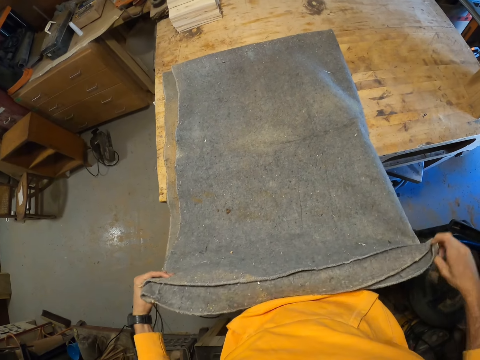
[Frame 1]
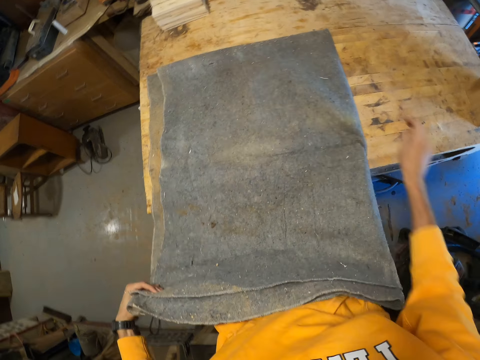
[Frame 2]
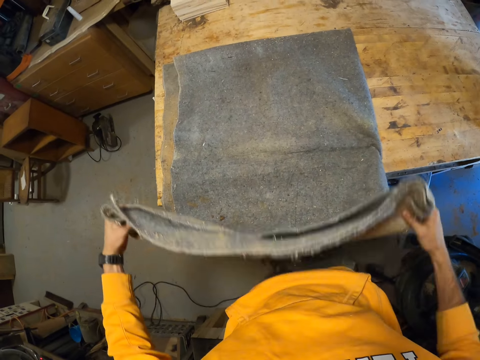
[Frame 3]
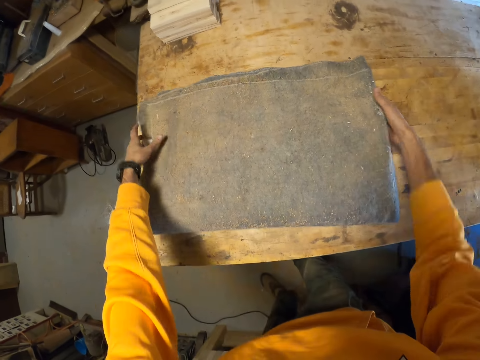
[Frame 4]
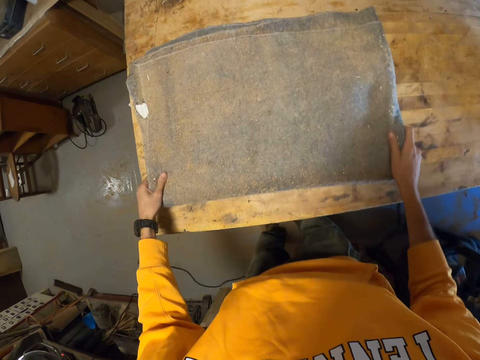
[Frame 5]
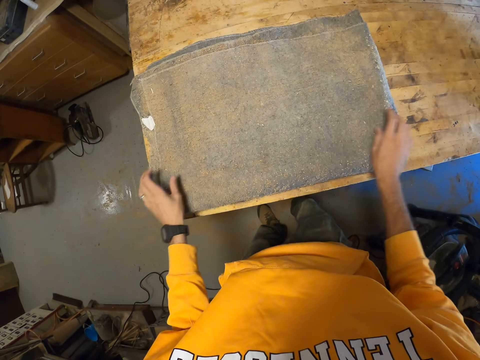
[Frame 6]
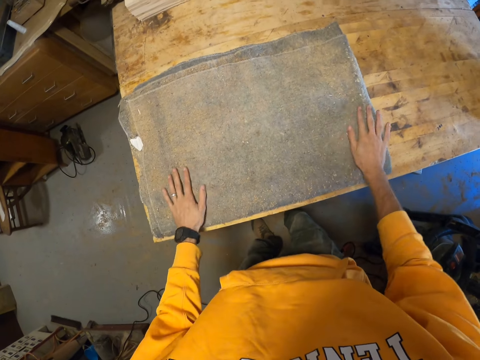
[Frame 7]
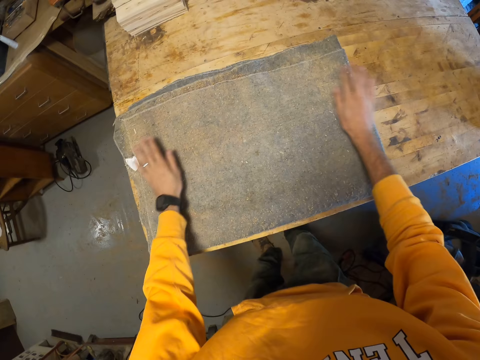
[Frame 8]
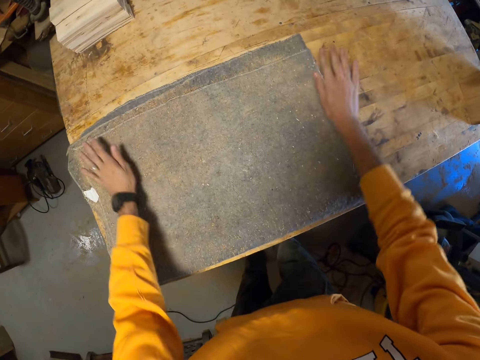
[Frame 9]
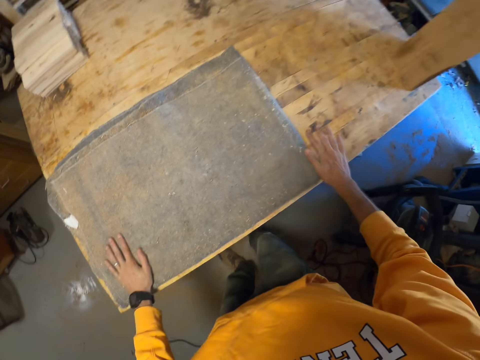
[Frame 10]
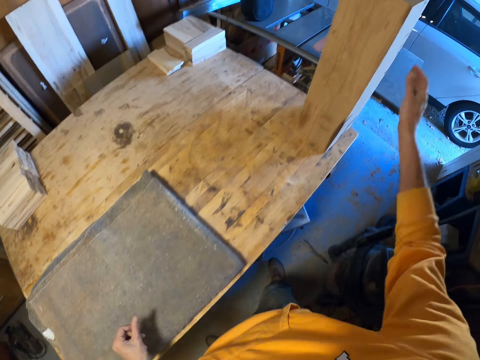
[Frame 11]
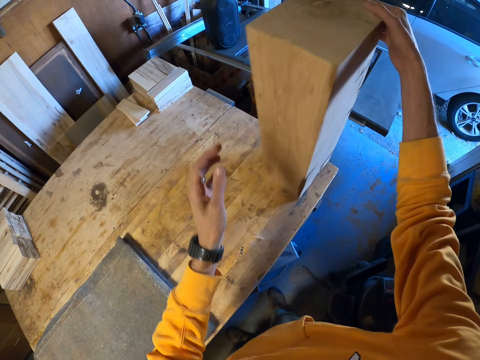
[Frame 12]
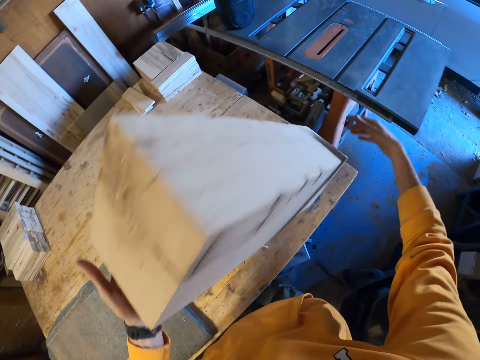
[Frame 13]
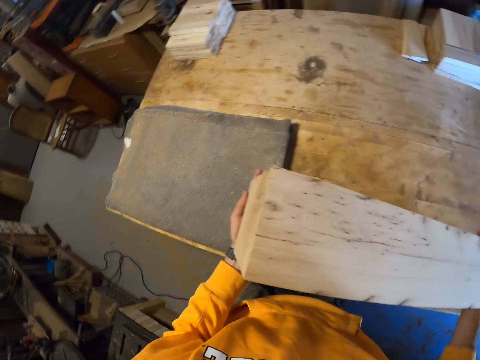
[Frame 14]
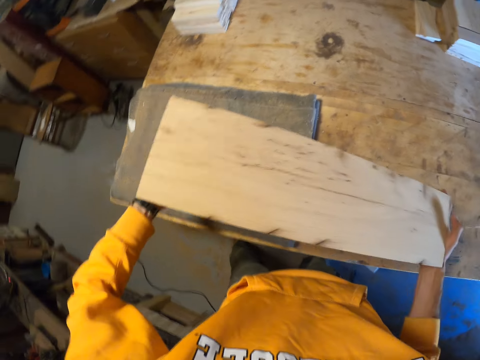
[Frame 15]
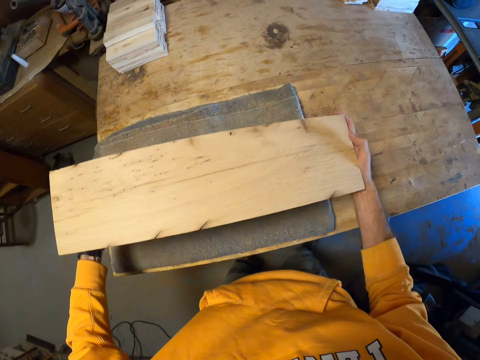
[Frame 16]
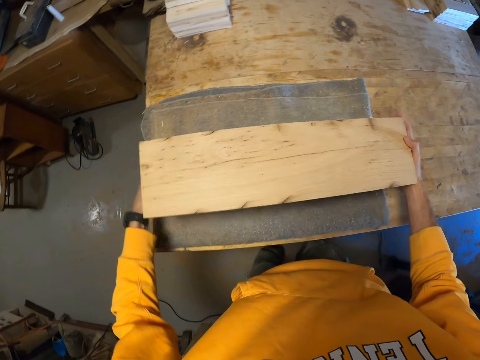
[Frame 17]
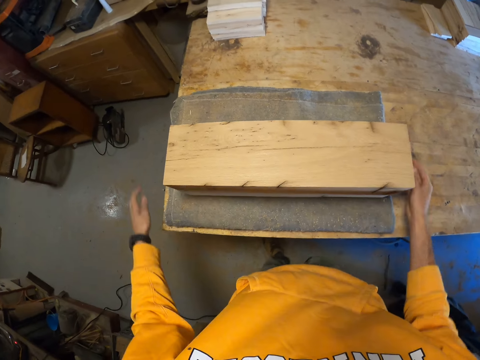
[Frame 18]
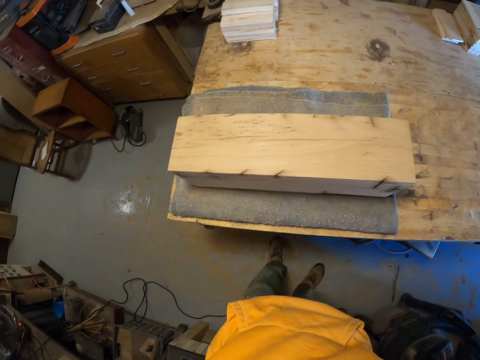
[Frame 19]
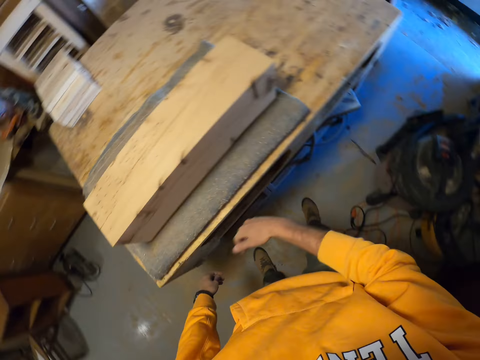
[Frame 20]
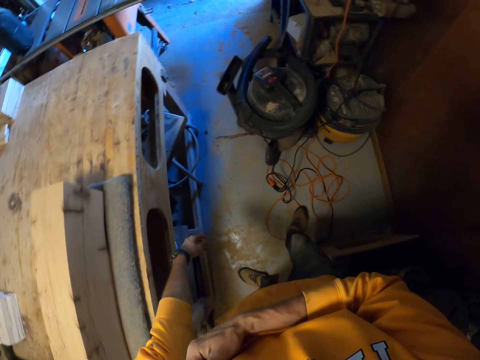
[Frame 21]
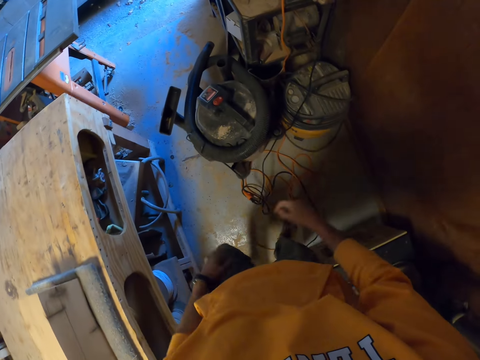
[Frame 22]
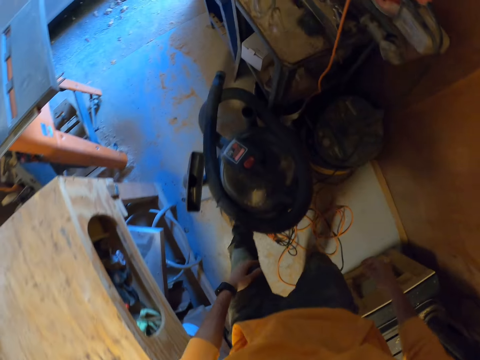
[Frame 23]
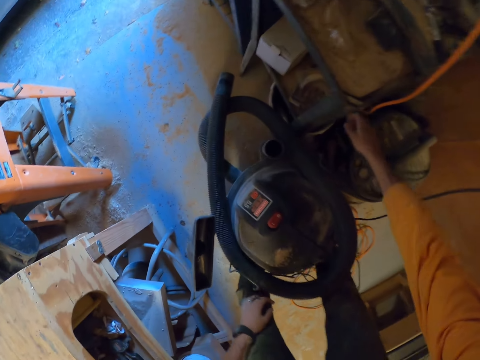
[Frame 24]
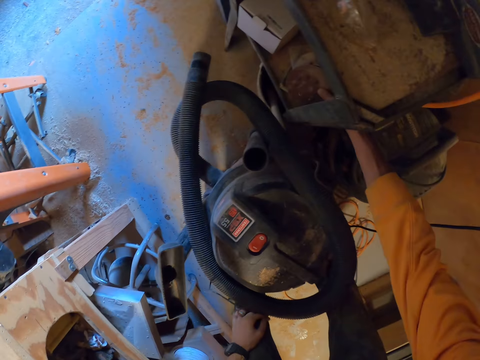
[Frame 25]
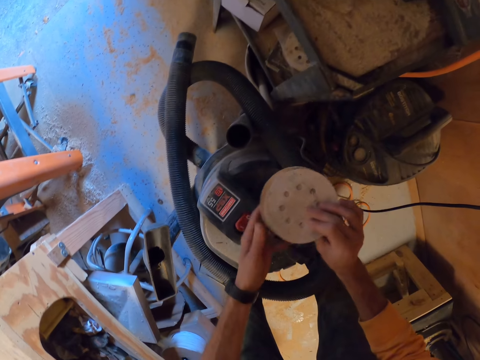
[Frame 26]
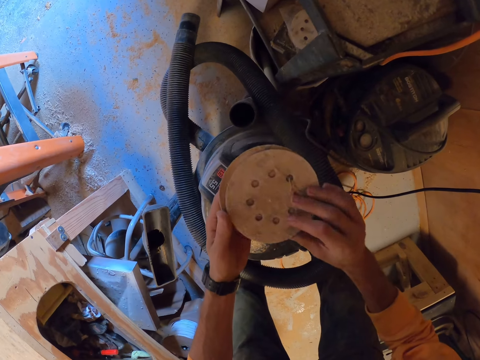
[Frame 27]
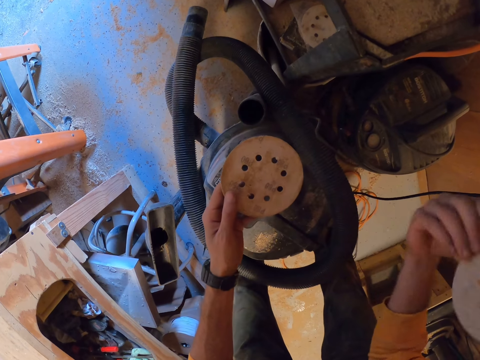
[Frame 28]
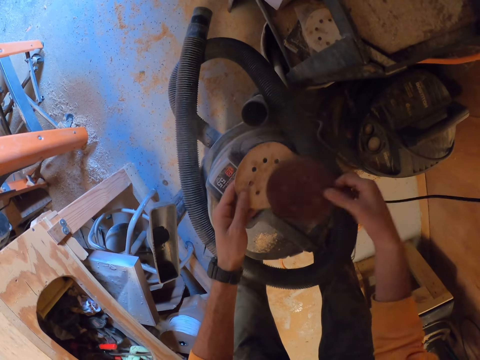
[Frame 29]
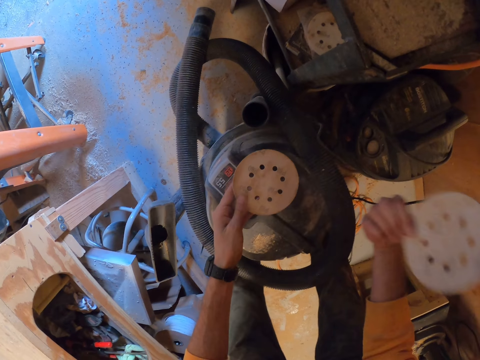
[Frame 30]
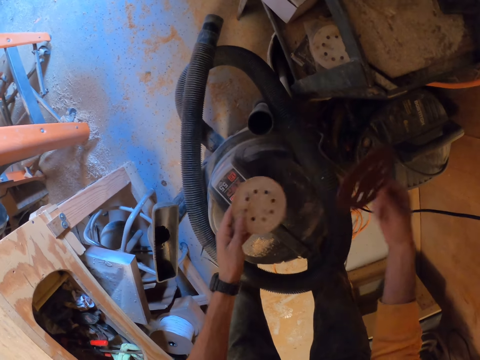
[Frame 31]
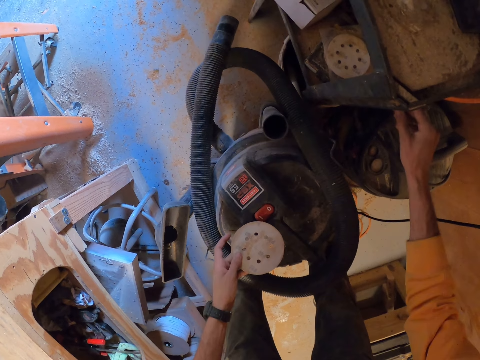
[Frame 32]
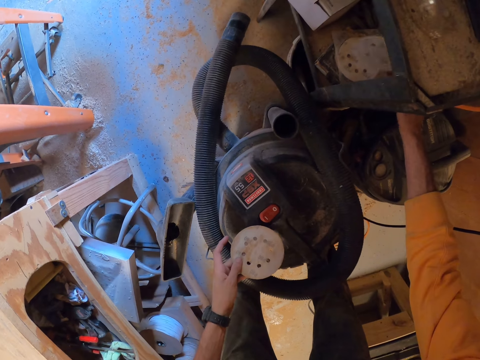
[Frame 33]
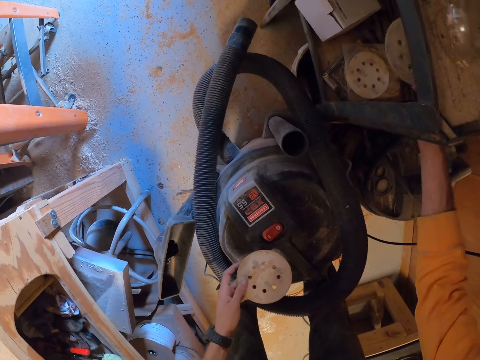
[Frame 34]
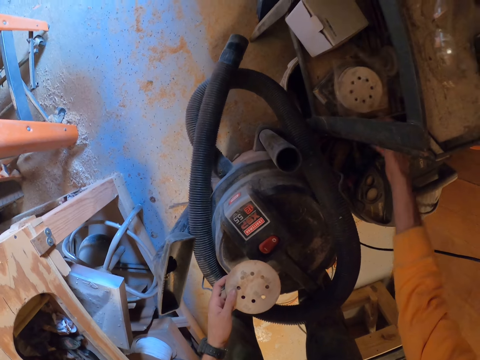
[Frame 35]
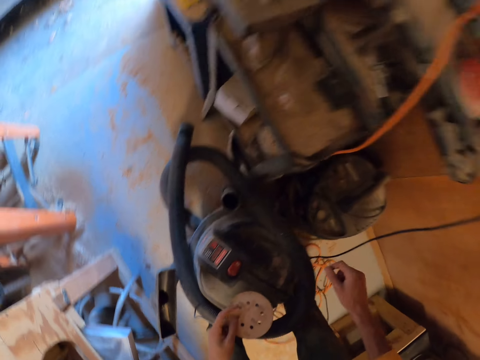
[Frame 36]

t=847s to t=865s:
The camera wearer dusts the carpet with hands. He moves the timber on the workbench. He places the timber on the carpet. He pulls the cloth. He adjusts his left sleeve with his right hand. He picks up disks from the shelf. He hits the disks on each other. He drops a disk back in the shelf.

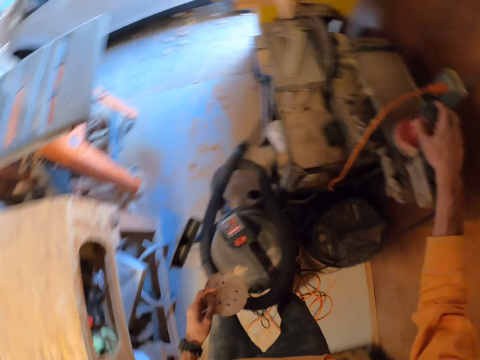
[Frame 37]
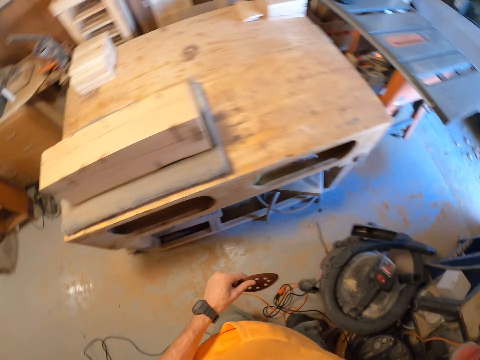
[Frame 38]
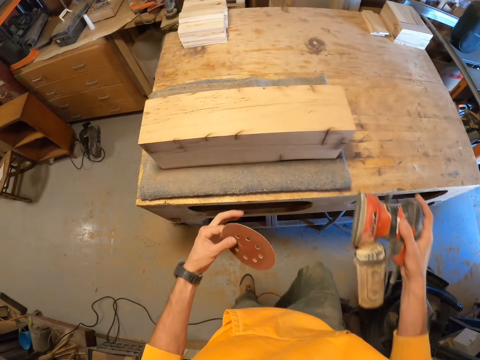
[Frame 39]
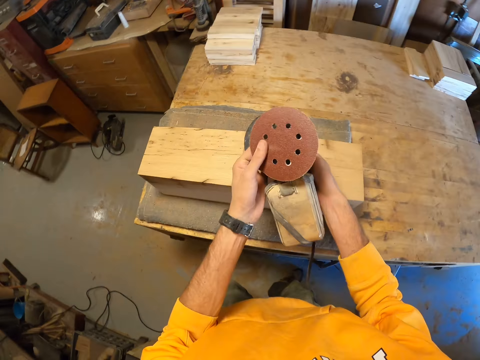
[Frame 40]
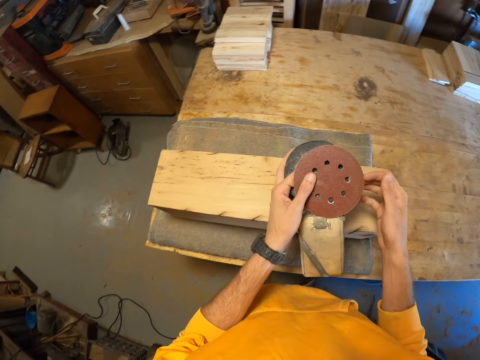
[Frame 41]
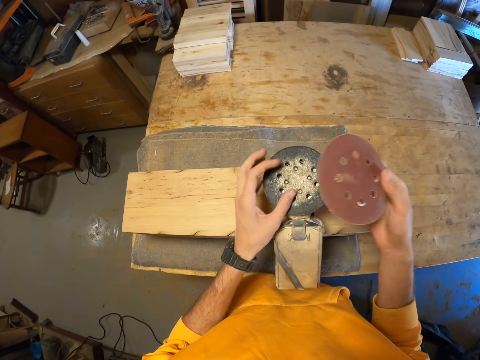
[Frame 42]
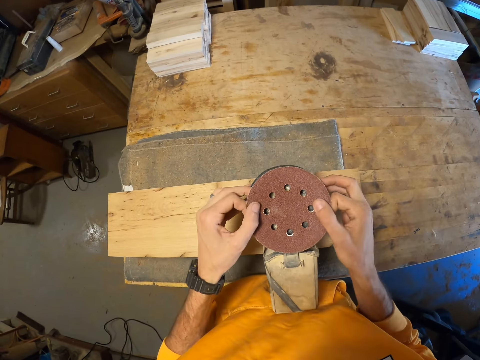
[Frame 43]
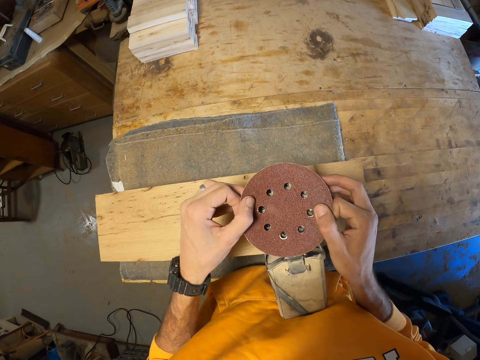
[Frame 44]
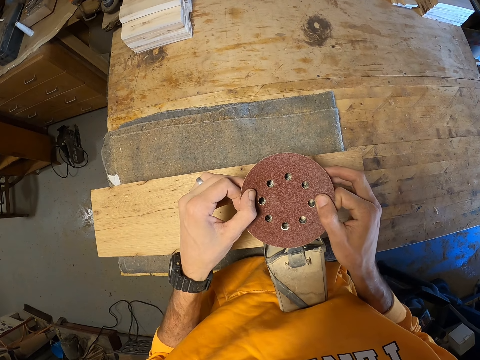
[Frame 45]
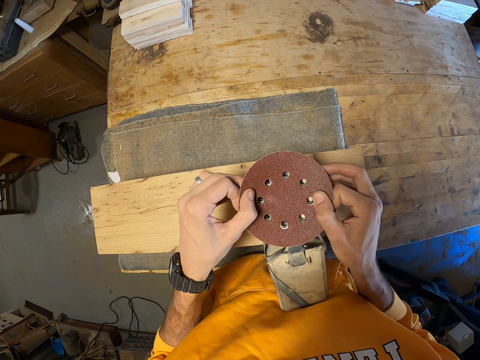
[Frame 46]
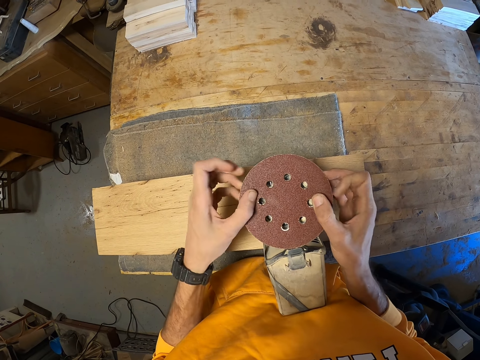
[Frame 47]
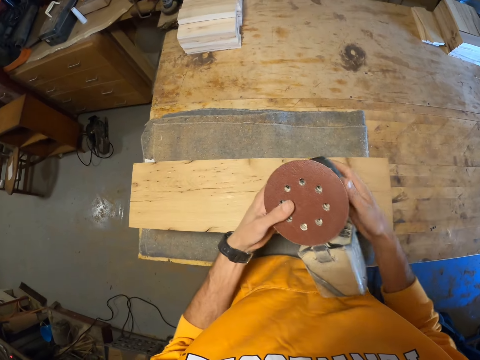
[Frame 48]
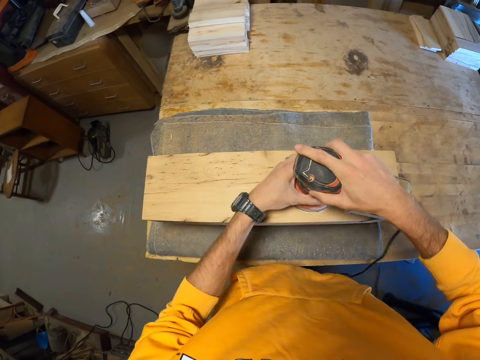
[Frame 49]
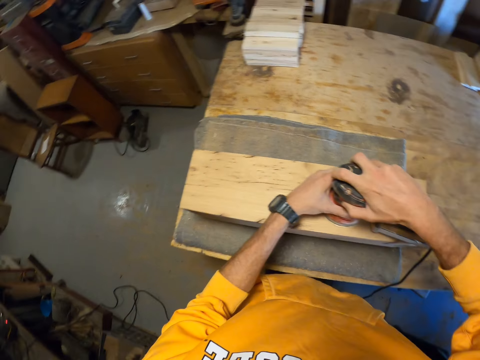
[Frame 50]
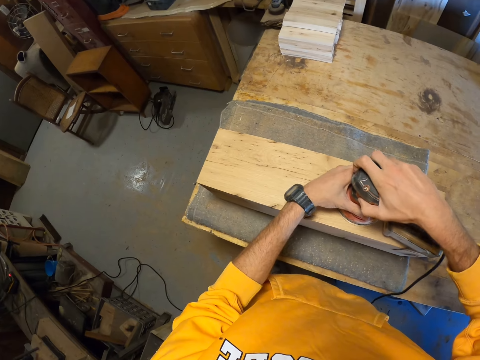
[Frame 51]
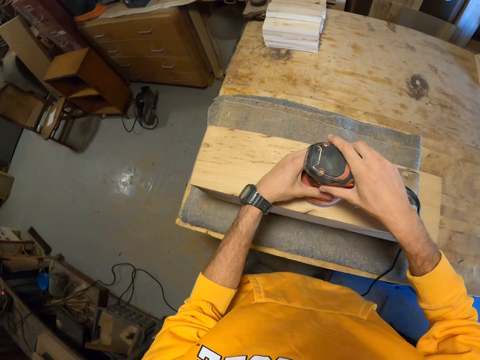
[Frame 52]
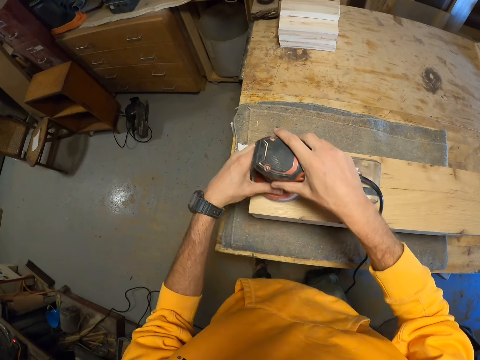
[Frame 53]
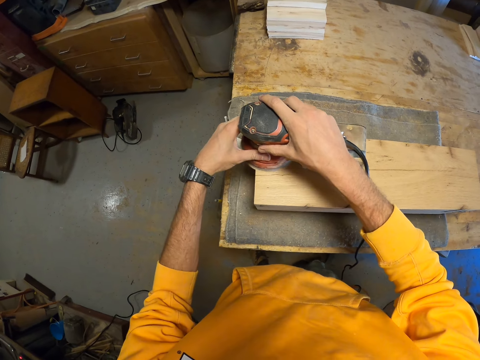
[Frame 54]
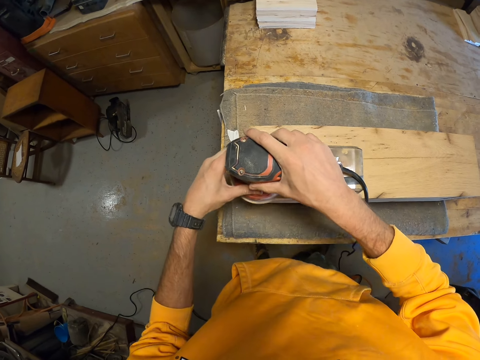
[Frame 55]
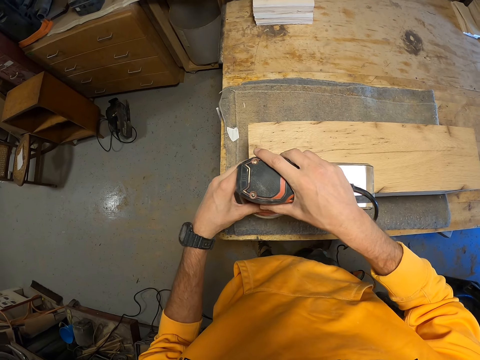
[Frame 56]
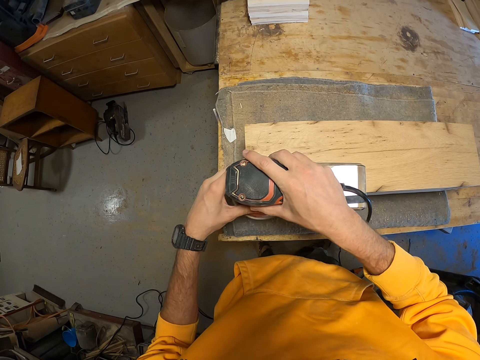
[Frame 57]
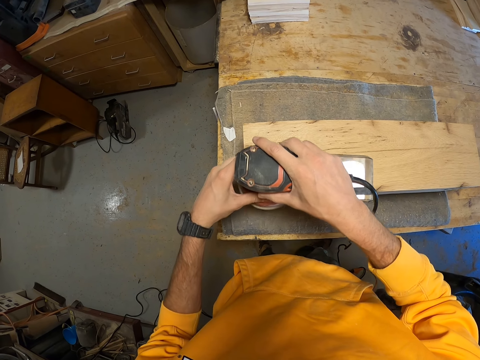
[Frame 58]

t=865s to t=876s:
The camera wearer picks up the sander machine from the shelf. They drop the sander on the timber. They place the disk on the sander machine. They place the sander machine on the timber. They smoothen the timber surface with the sander machine.
